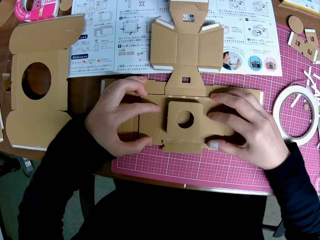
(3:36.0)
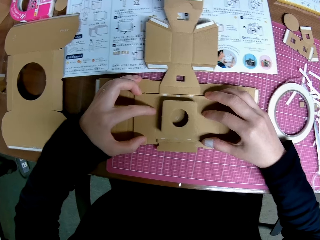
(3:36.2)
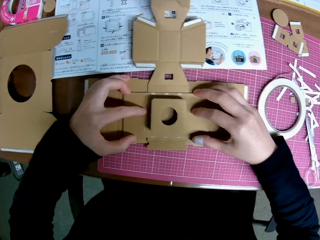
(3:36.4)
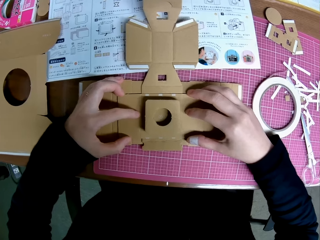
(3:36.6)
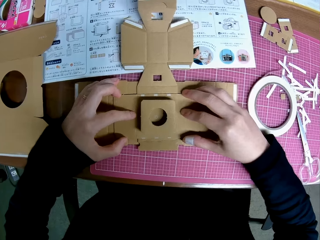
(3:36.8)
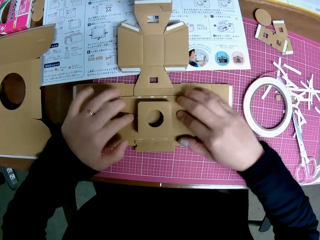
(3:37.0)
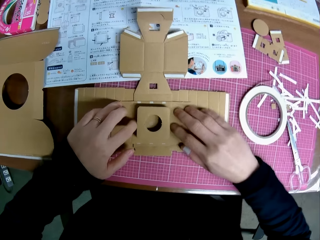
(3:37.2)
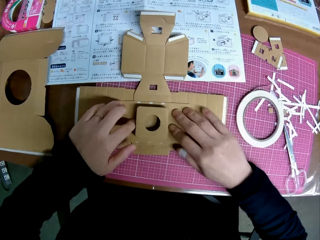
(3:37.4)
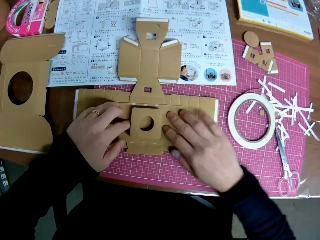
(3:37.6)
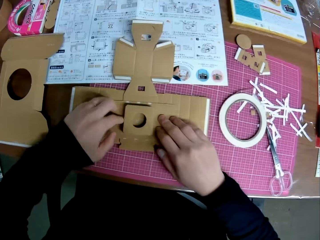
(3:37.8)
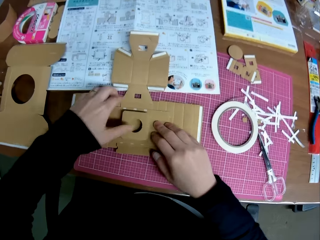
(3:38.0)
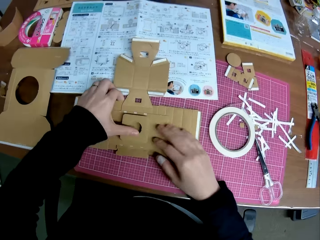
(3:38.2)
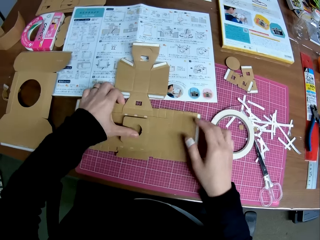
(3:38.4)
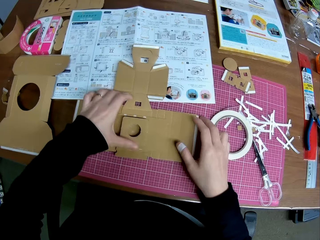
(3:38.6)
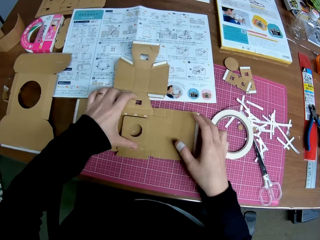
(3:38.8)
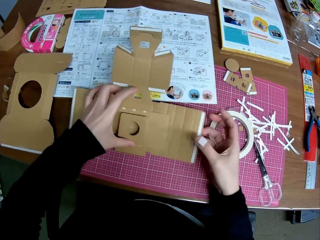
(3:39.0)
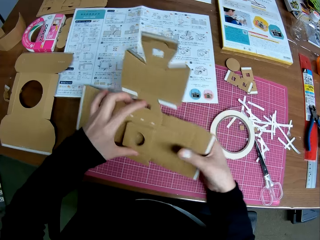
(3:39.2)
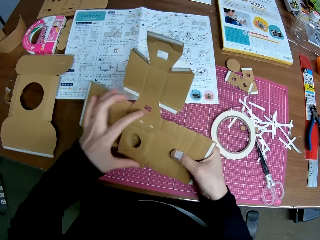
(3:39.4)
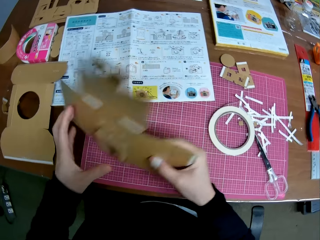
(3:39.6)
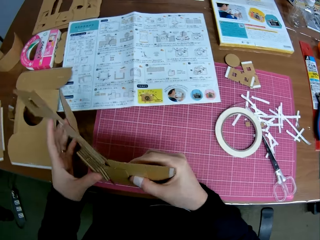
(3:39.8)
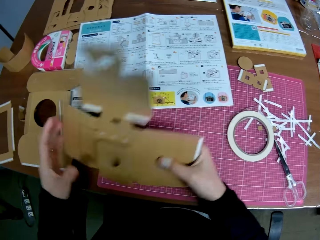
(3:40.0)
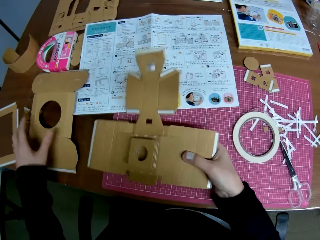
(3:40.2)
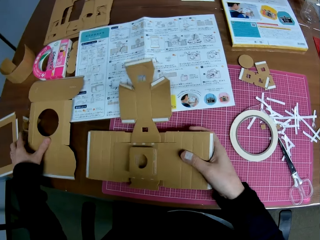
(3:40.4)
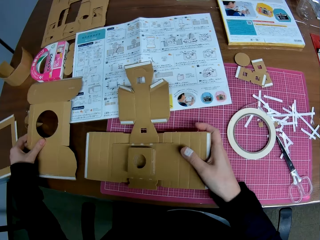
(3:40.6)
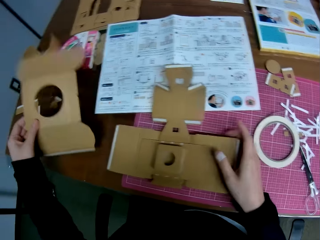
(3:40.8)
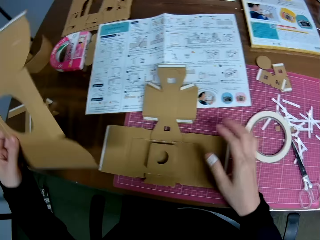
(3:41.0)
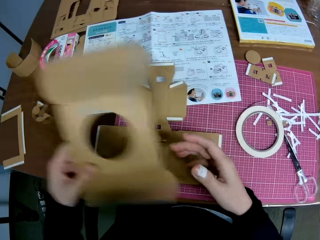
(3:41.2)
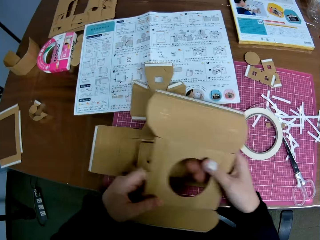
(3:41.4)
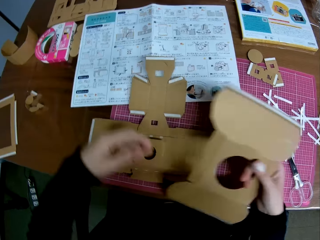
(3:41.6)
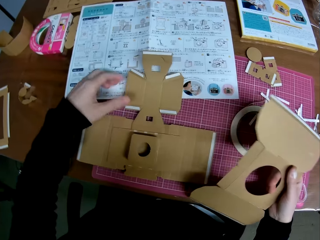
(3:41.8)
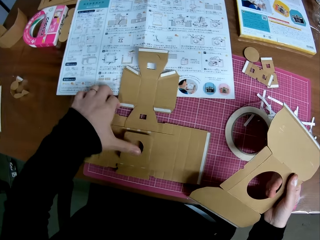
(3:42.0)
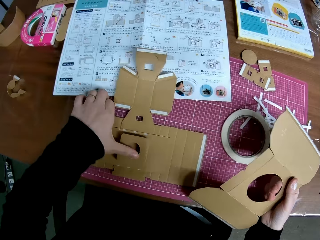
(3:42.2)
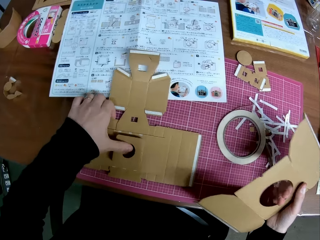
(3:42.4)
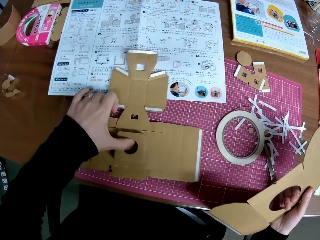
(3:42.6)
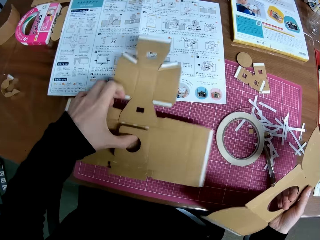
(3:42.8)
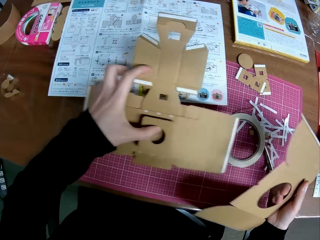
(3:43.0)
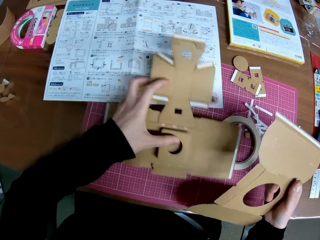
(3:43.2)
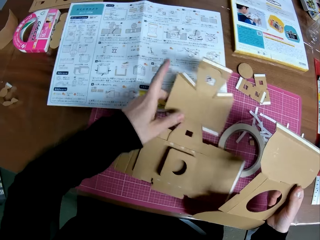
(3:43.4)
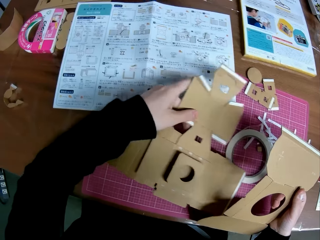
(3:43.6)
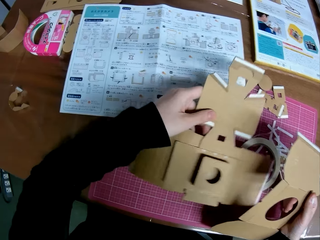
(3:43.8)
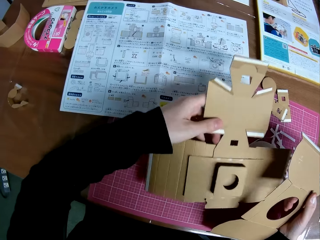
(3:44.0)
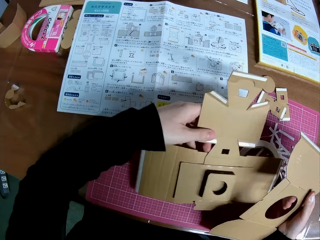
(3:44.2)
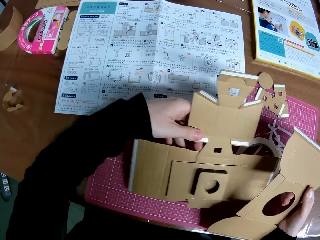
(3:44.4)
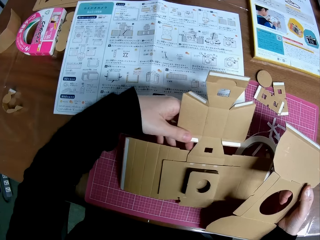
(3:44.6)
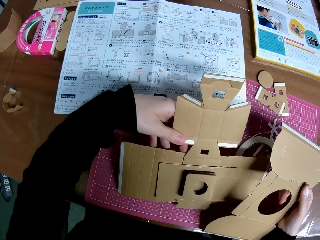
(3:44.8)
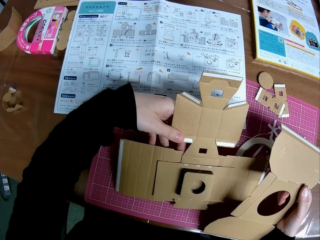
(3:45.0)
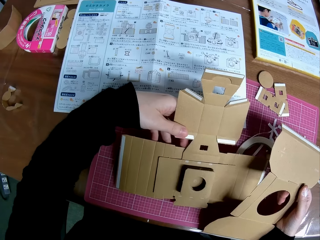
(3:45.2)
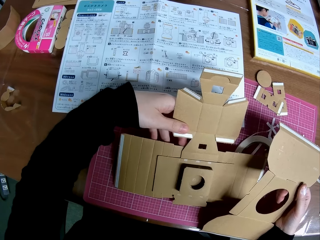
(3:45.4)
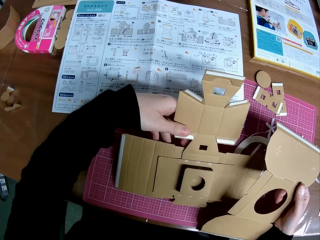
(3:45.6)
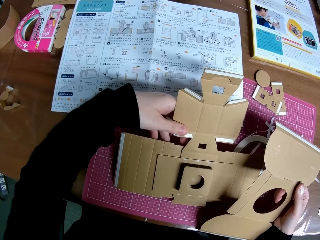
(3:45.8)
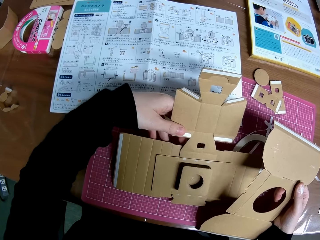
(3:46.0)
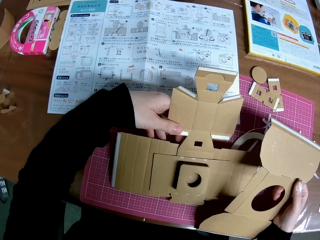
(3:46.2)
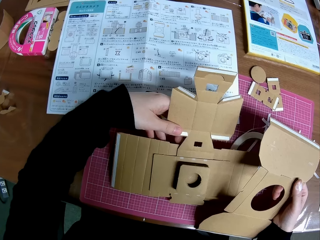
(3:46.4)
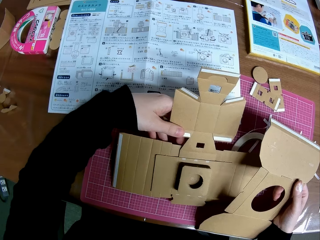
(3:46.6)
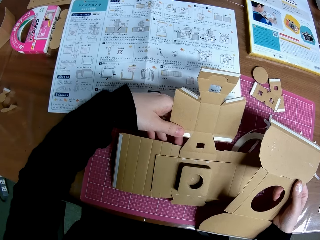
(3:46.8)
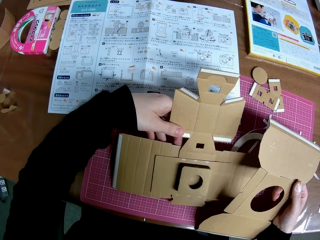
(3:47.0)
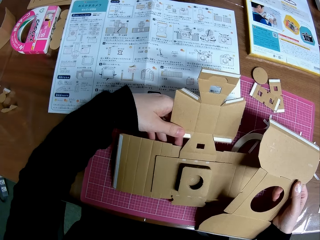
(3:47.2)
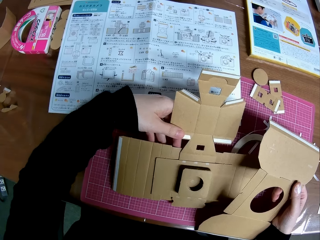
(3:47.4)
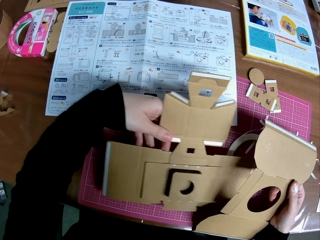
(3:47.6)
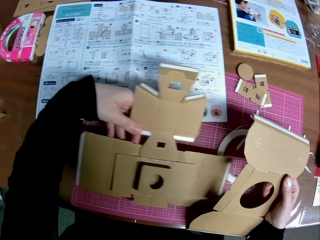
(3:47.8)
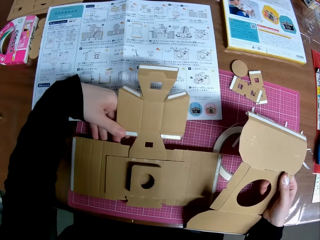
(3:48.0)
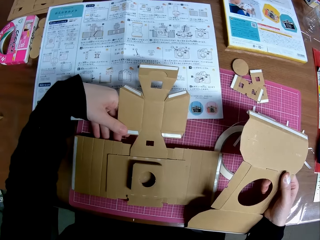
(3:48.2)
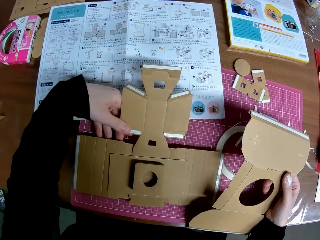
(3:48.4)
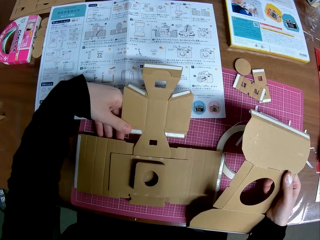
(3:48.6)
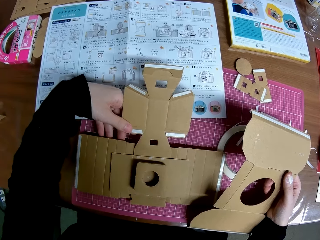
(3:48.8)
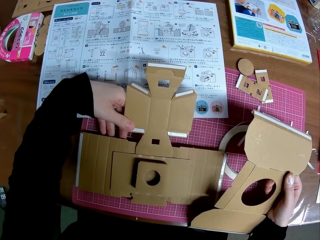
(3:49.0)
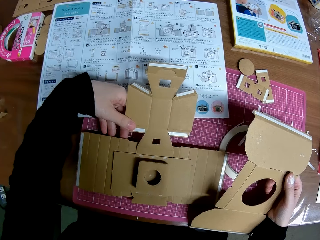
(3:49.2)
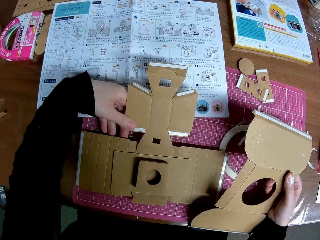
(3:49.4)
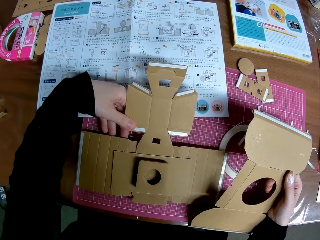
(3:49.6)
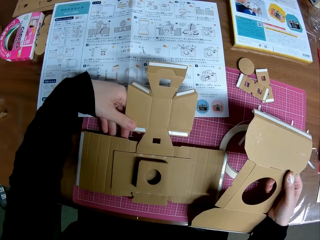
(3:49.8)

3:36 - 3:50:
The camera wearer joins the paperboard craft. He adjusts the pieces of paper mechanical model on the table with his hands. He picks the paperboard craft. He picks a piece of paper mechanical model from the table with his left hand. He places down the paperboard craft. He passes the piece of paper mechanical model in his left hand to his right hand, and holds the piece of paper mechanical model on the table with his left hand. He picks the paperboard craft. He stares at the paperboard craft.

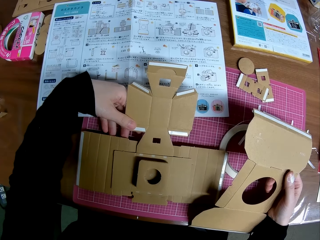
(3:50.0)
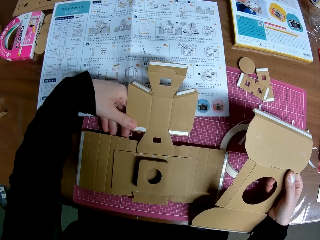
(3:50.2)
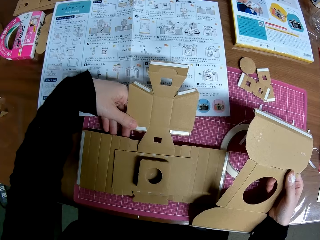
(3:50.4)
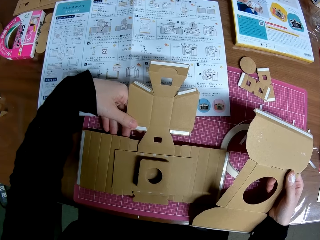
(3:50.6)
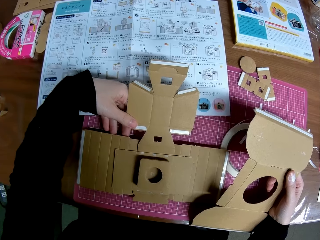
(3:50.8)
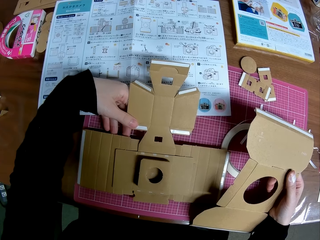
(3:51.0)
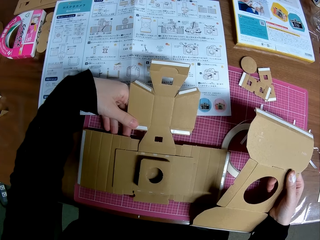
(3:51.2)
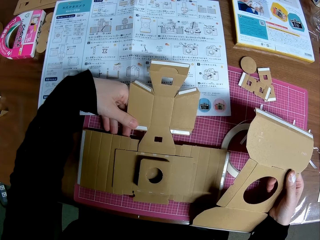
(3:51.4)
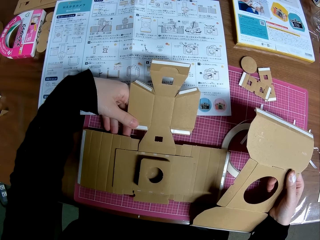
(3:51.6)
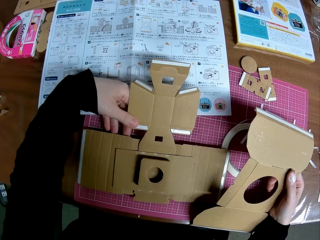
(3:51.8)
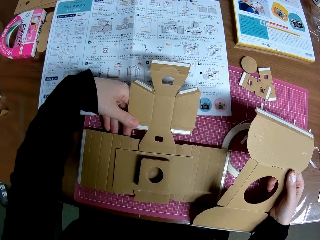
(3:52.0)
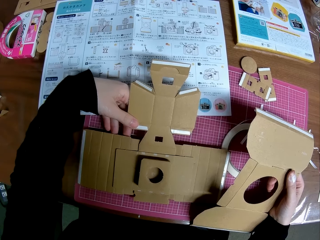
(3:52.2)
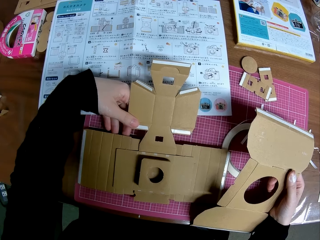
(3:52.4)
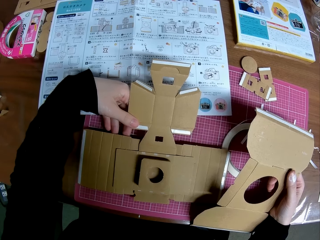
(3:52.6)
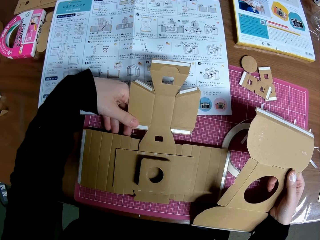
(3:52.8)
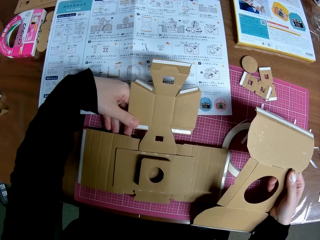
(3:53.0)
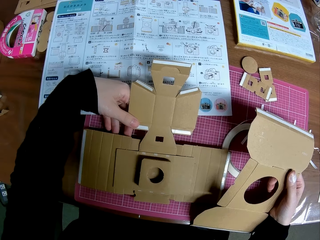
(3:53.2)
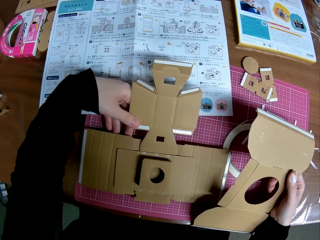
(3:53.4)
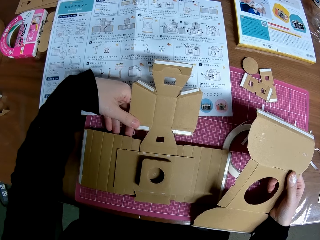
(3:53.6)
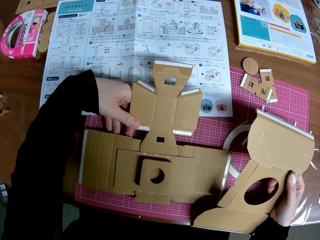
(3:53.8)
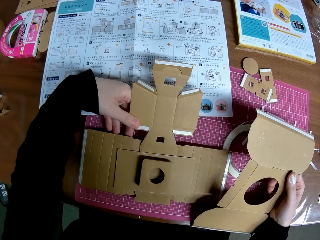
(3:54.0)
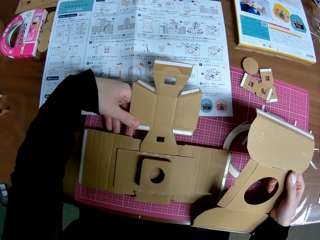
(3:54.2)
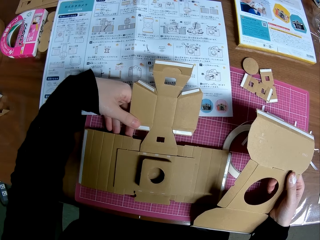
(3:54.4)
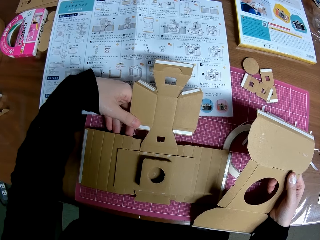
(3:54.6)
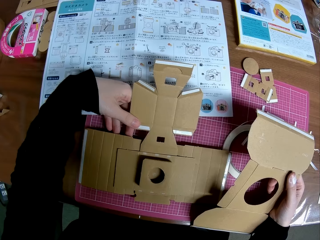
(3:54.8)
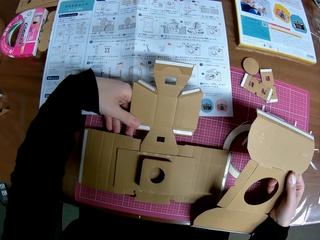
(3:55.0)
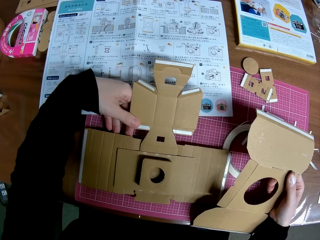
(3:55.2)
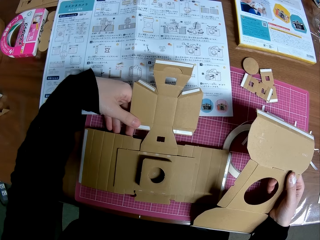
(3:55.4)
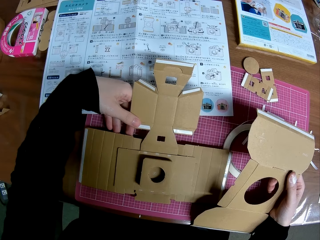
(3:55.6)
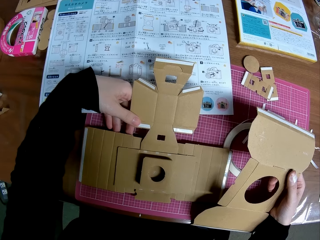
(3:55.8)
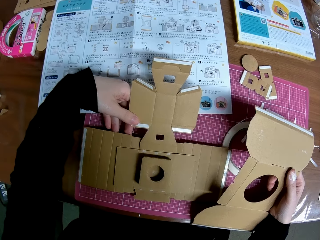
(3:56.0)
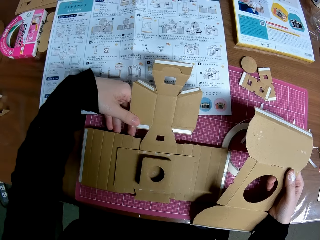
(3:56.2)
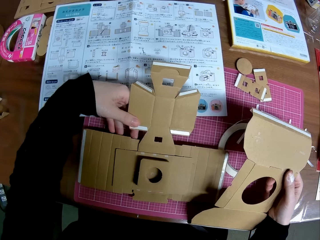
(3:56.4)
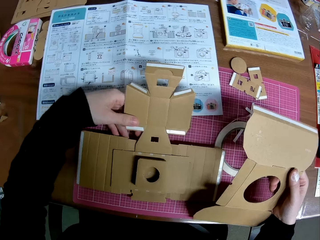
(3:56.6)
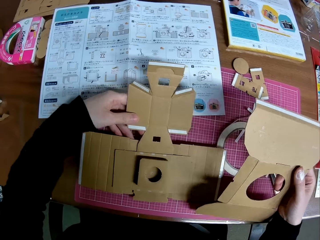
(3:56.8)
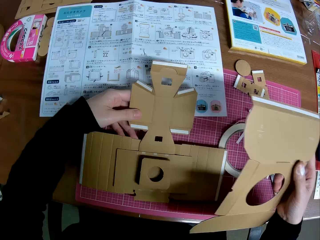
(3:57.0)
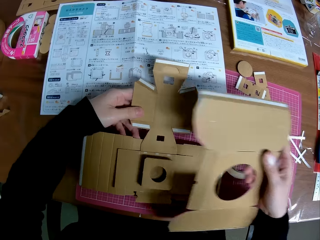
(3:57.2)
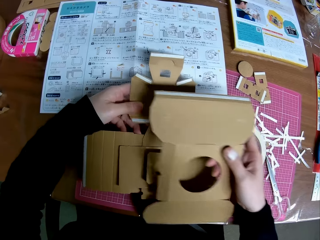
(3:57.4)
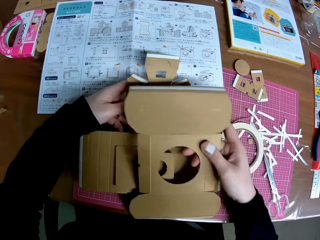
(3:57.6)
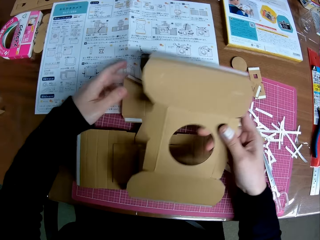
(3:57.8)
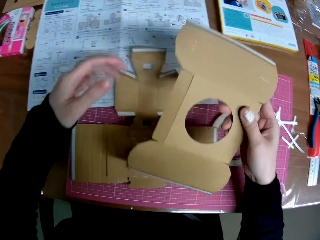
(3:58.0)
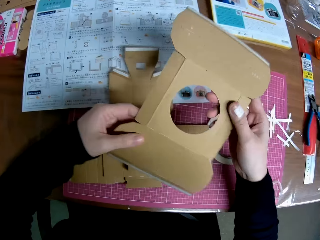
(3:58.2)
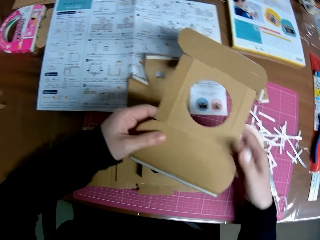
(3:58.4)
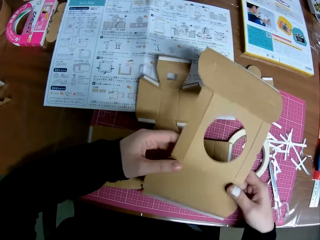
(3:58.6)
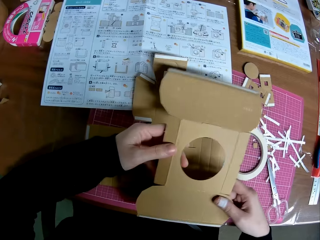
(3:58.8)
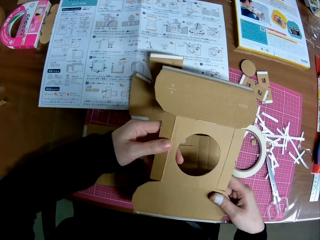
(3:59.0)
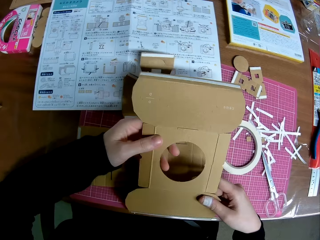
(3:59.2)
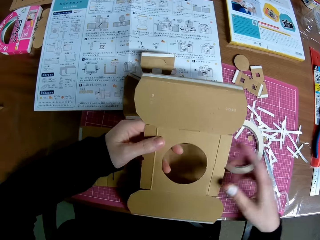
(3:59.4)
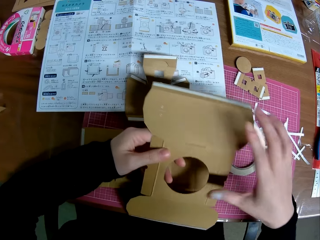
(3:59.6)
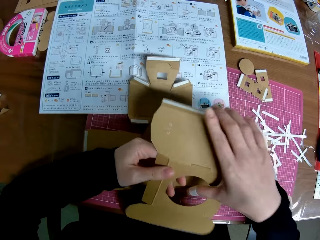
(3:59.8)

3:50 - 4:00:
The camera wearer moves the piece of paper mechanical model in his right hand towards the piece of paper mechanical model on the table. He handles the piece of paper mechanical model in his right hand with both hands.
